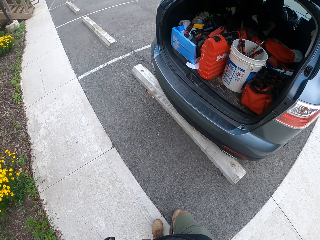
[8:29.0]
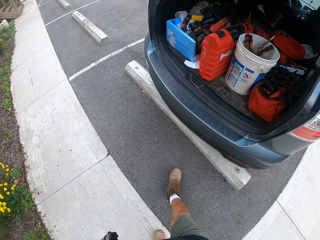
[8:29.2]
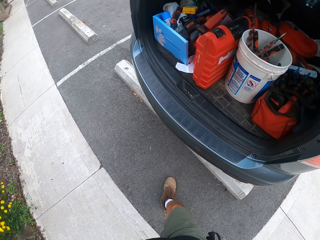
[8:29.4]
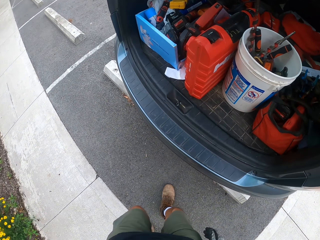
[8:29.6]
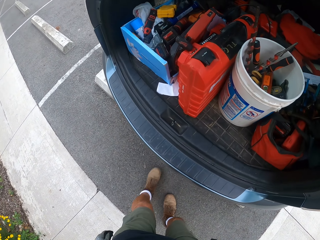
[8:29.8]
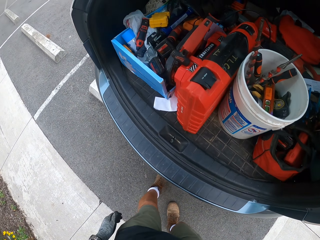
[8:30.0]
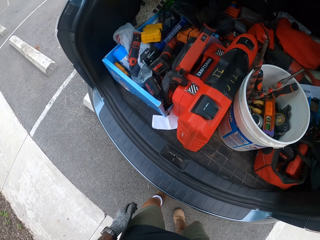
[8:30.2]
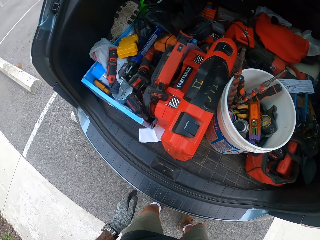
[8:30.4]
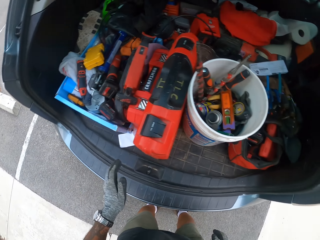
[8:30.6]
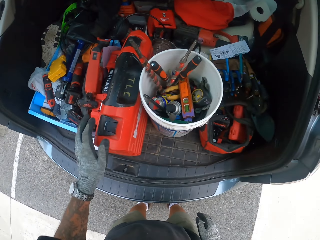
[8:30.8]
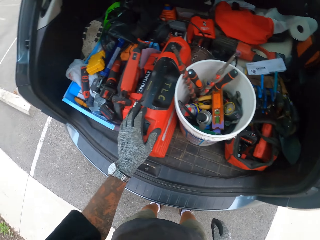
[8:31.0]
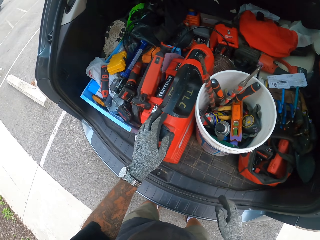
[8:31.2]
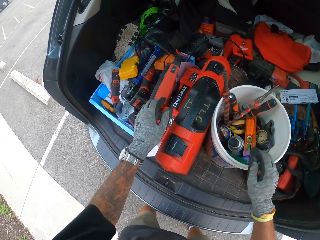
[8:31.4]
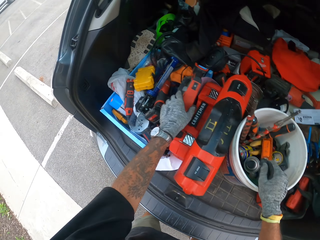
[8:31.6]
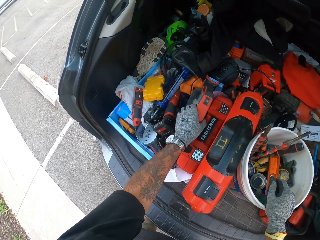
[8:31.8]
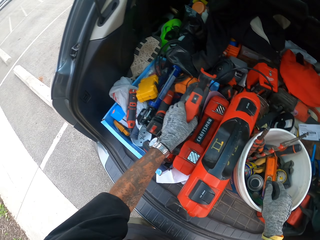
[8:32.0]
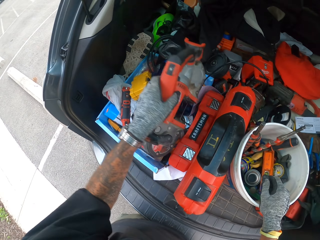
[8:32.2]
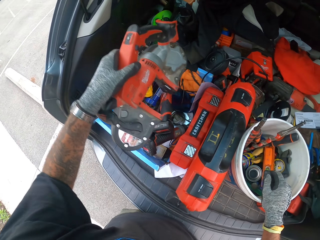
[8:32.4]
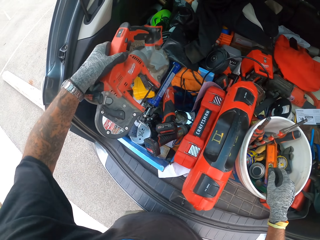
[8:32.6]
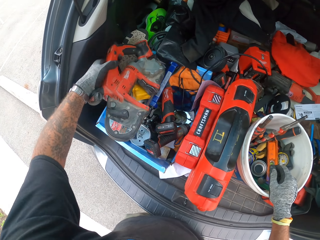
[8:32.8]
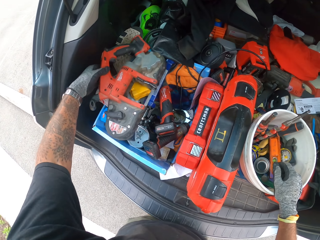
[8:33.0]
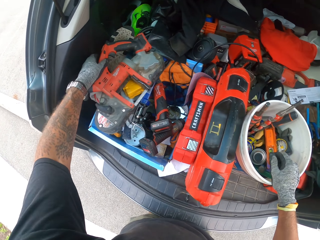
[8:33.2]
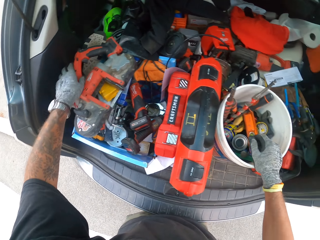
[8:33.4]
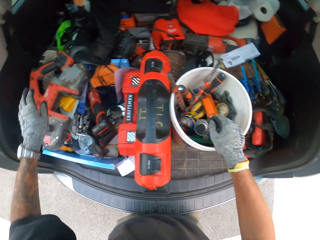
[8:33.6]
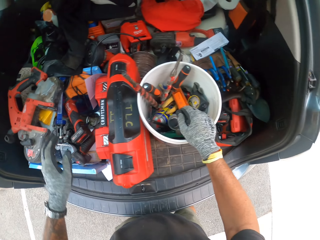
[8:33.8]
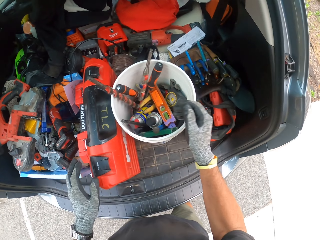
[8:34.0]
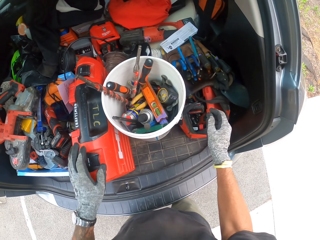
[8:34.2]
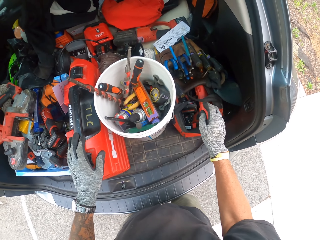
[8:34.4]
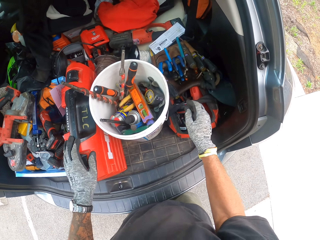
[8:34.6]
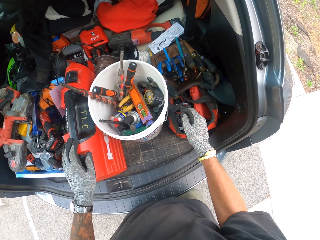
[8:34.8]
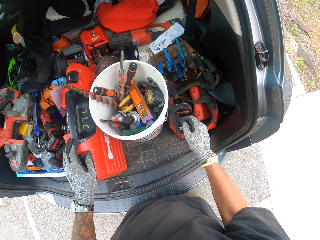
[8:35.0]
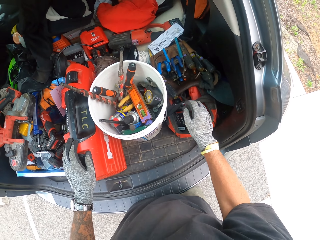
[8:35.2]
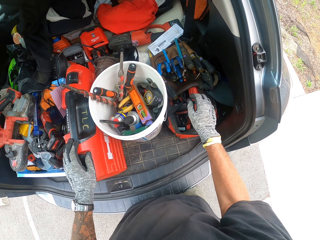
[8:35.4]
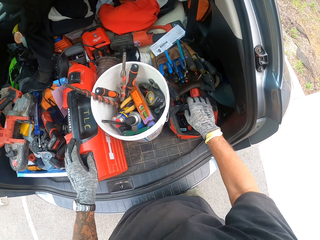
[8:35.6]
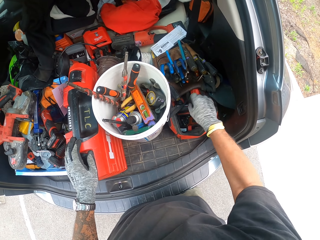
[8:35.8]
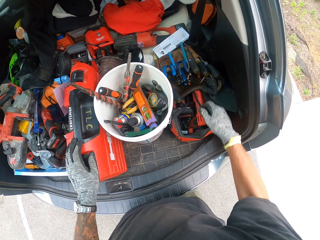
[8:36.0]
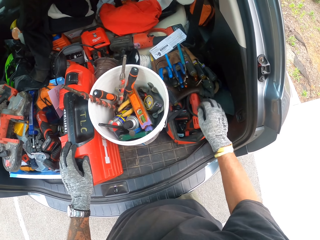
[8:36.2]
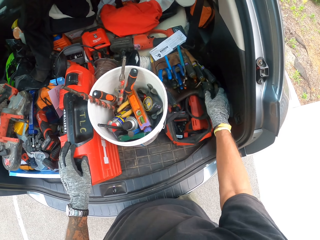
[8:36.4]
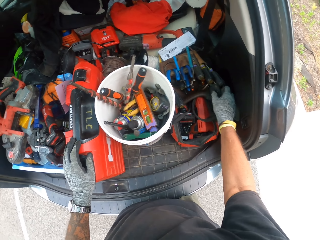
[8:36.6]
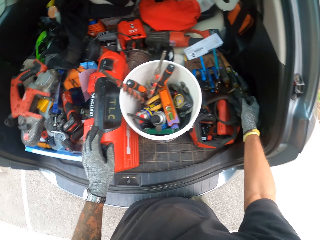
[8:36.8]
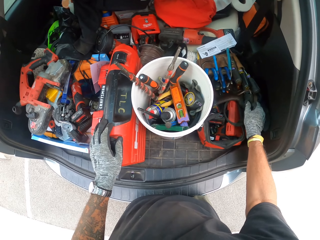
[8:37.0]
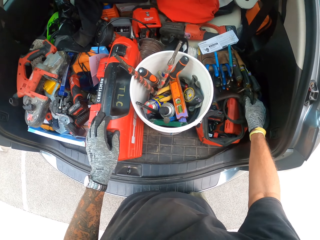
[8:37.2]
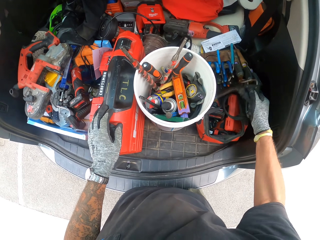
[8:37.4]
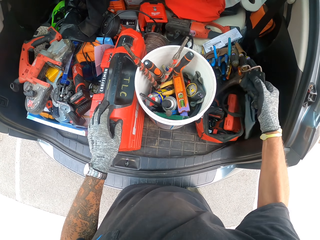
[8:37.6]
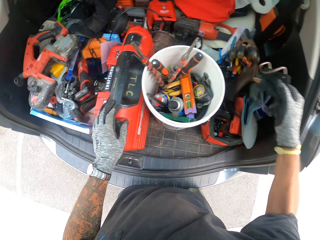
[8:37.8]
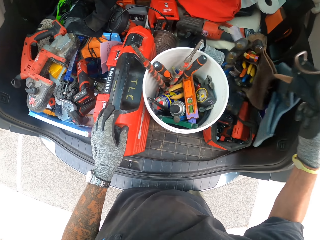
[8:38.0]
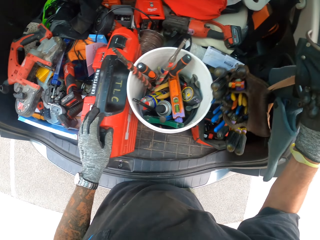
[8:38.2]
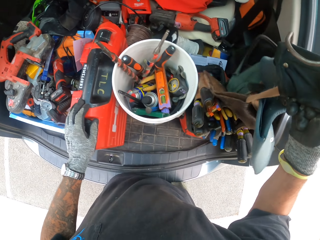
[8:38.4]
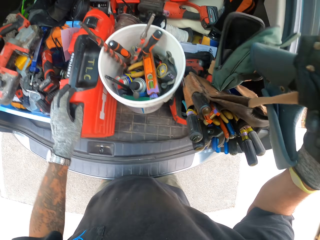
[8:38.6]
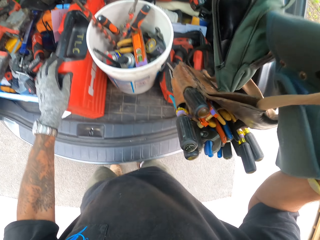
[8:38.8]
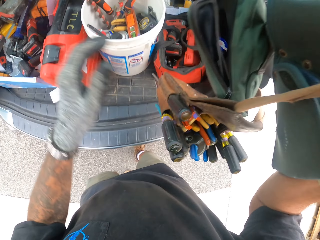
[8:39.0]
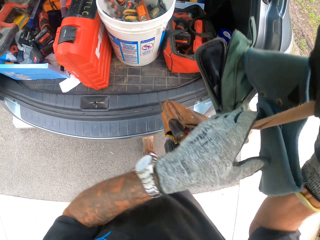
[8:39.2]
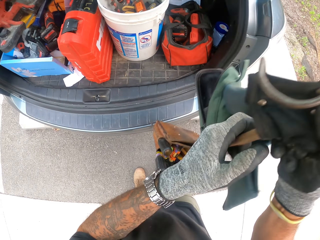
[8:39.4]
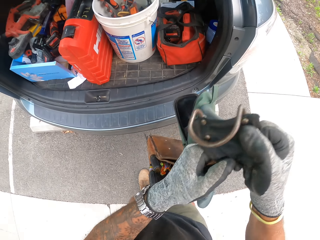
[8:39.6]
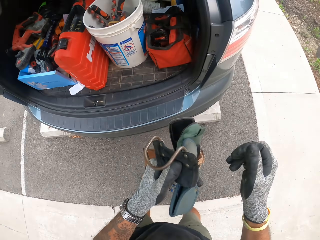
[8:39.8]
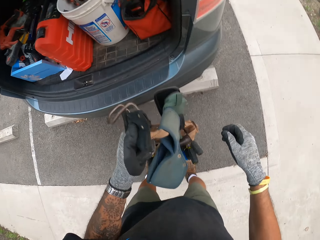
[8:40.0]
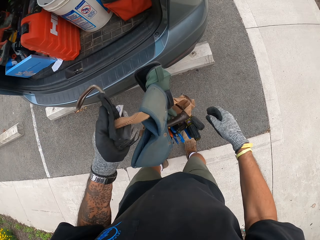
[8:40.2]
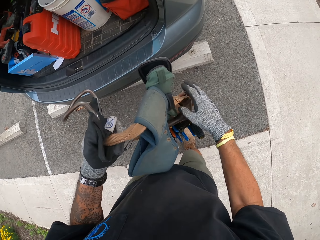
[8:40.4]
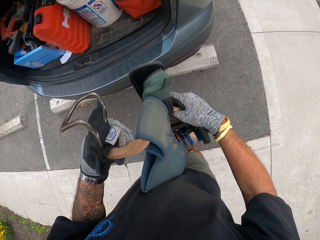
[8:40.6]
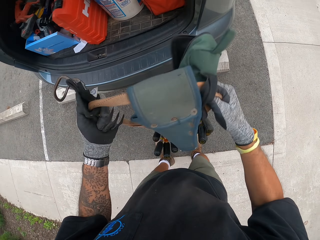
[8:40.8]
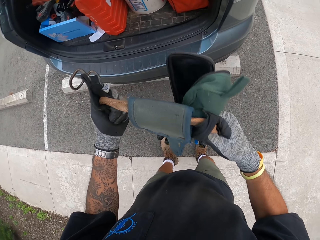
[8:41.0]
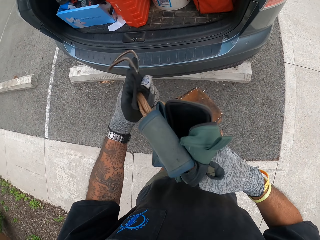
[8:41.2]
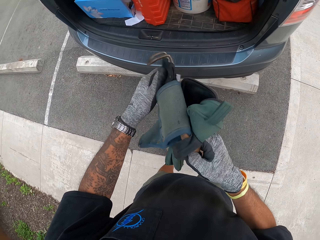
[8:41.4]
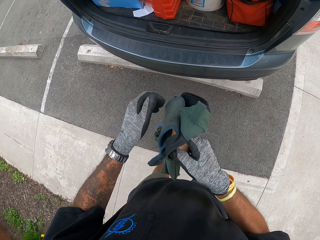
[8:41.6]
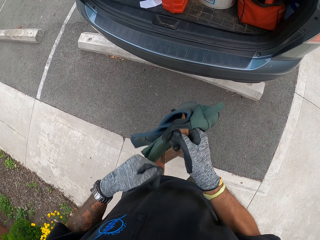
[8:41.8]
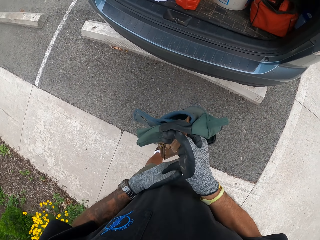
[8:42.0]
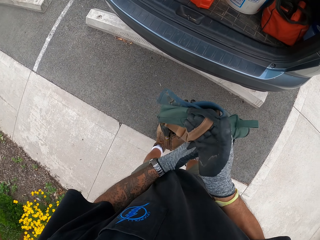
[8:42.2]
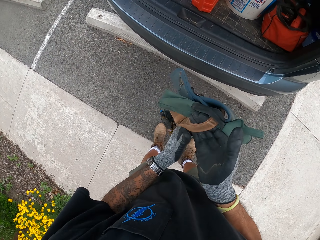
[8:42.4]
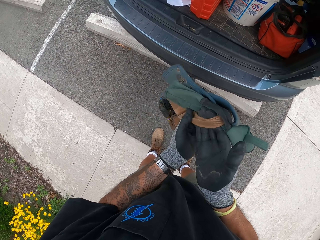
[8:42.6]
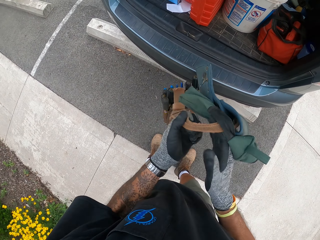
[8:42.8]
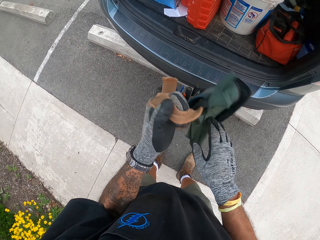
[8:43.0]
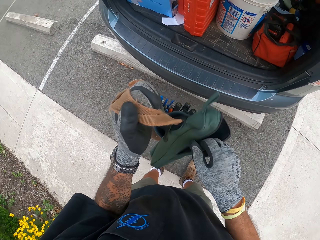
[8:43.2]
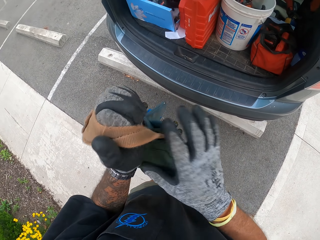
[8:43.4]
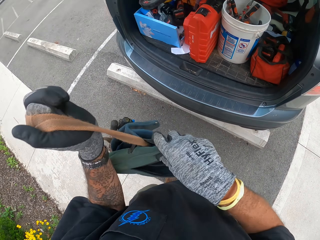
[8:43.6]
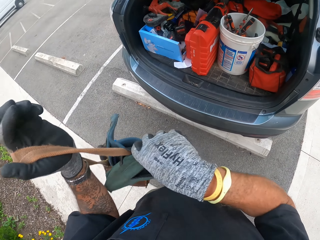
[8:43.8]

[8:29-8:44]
The camera wearer holds a box. They lift a pipe cutter or machine. They put down the machine. They look for something in the car. They pick up the tool bag.

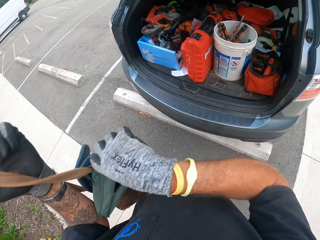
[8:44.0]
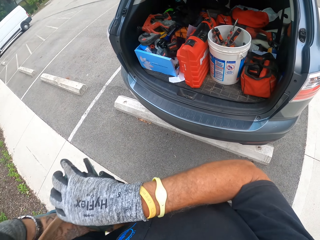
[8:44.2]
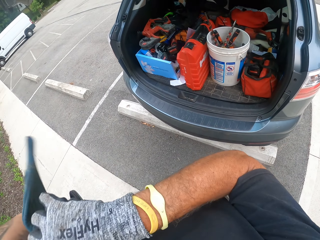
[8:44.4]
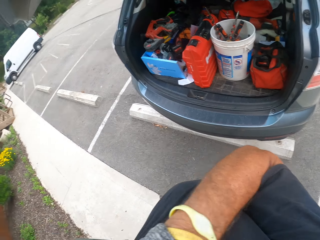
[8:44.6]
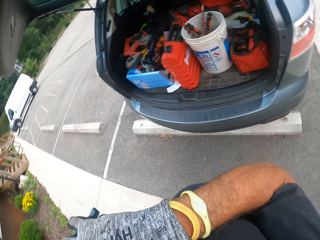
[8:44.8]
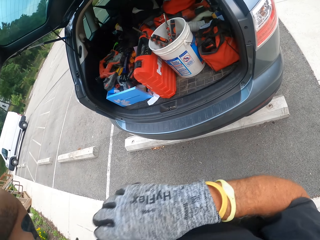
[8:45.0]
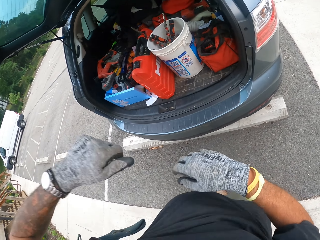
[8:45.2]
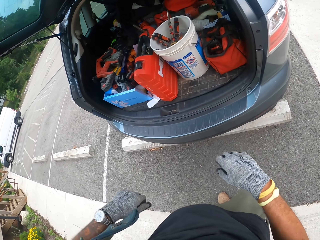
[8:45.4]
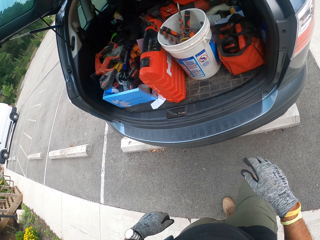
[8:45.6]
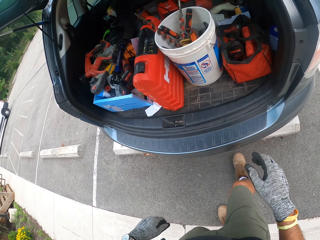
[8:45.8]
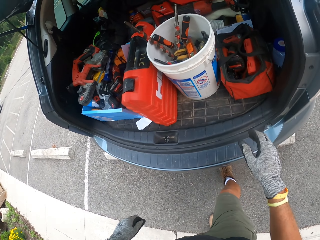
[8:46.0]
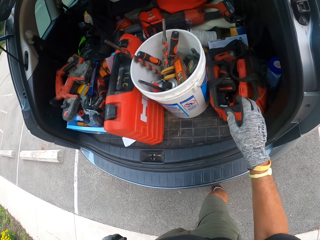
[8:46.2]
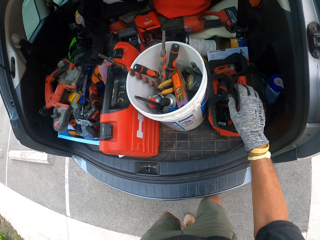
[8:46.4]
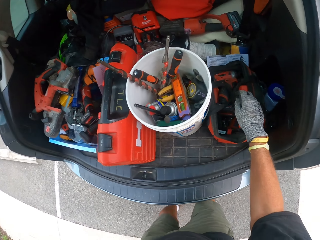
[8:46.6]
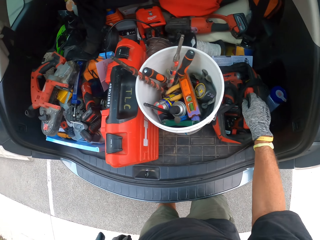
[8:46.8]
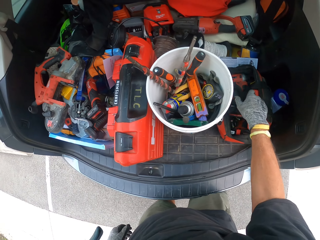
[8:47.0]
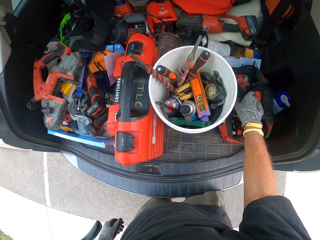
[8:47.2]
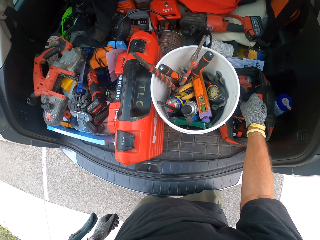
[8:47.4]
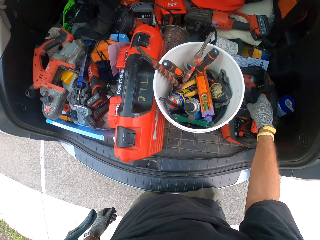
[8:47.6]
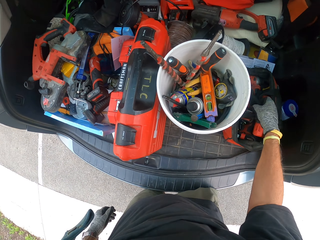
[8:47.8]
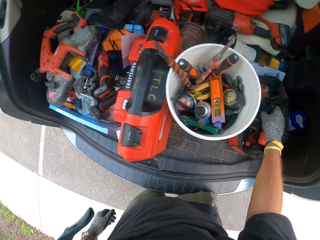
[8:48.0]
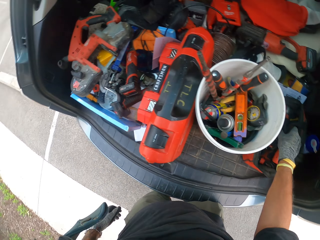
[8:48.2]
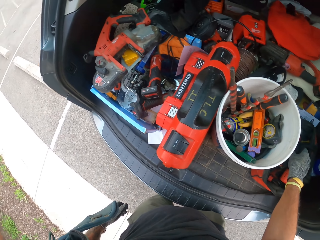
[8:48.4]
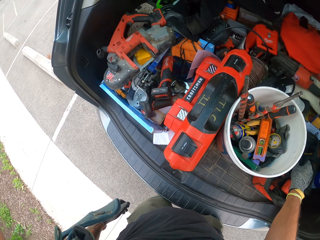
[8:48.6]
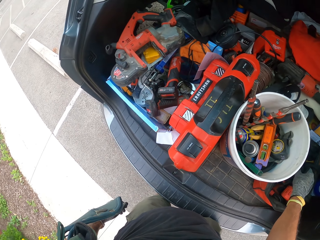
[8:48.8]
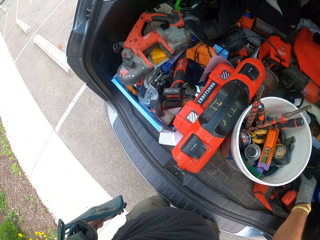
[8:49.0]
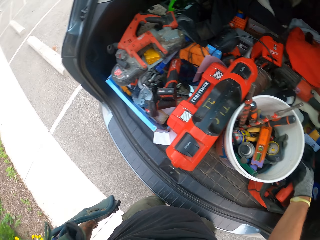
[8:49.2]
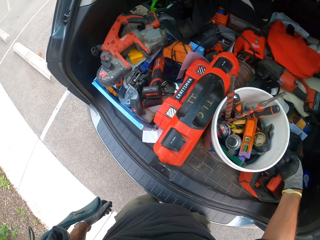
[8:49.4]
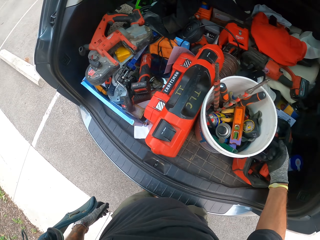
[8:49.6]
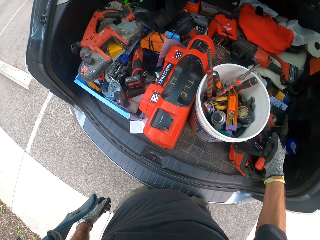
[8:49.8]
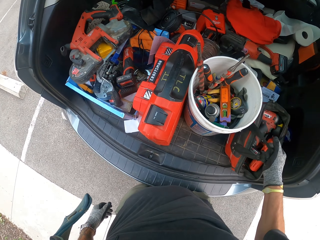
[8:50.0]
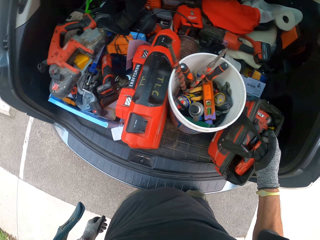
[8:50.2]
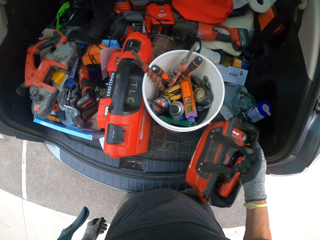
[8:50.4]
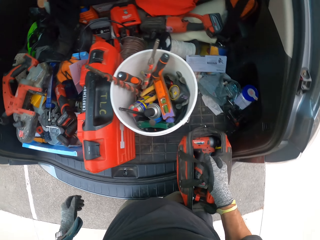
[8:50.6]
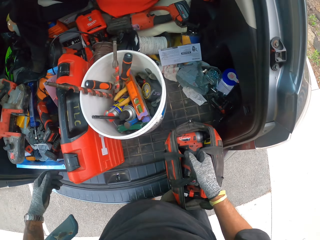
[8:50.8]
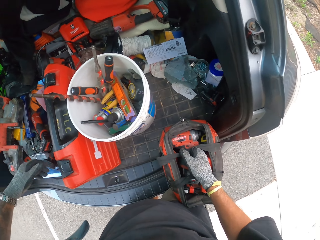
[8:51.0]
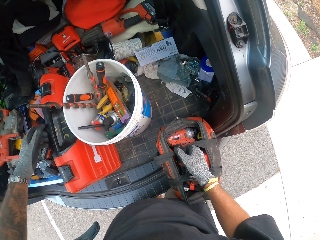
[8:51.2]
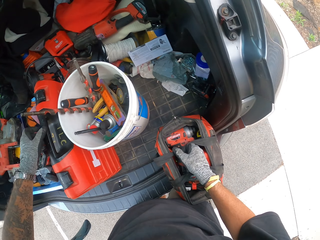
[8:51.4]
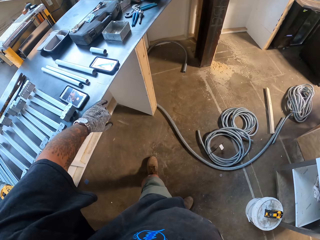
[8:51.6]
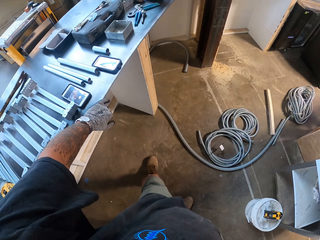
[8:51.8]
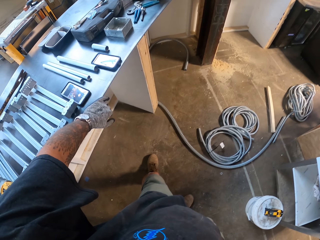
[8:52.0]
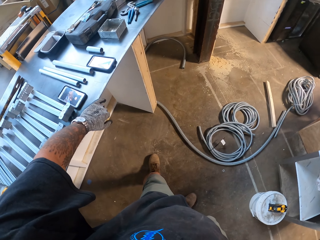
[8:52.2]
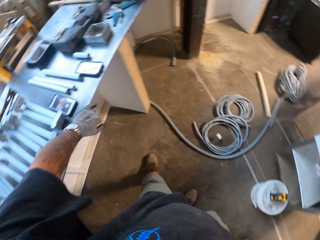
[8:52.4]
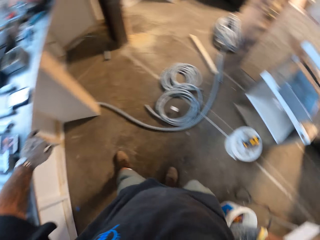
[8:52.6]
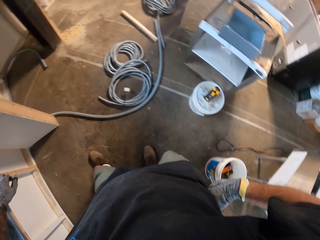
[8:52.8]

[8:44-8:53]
The camera wearer looks at the tools in the boot. They pick up the tool bag.
